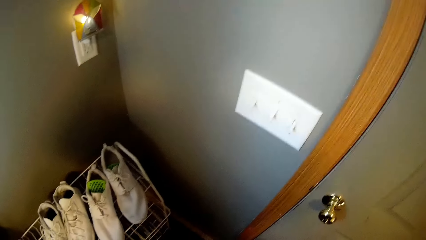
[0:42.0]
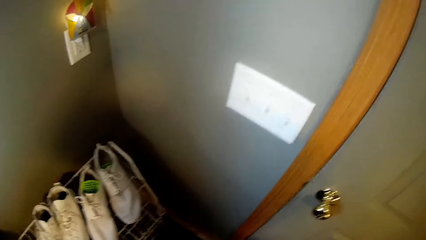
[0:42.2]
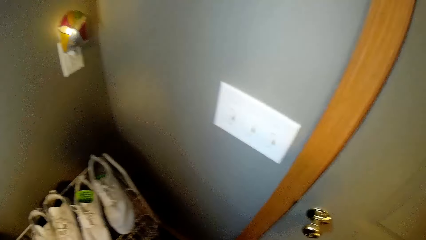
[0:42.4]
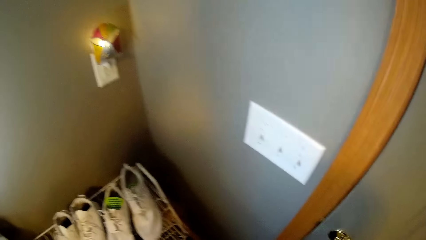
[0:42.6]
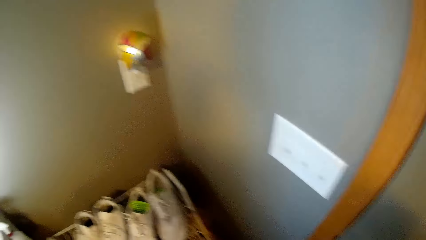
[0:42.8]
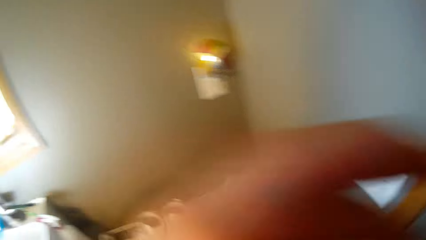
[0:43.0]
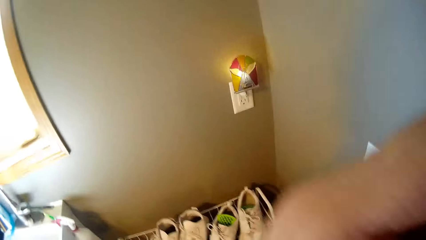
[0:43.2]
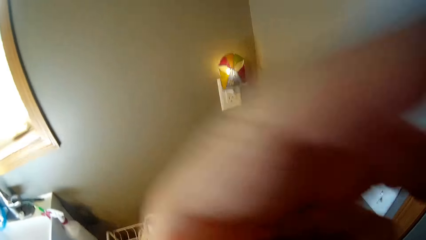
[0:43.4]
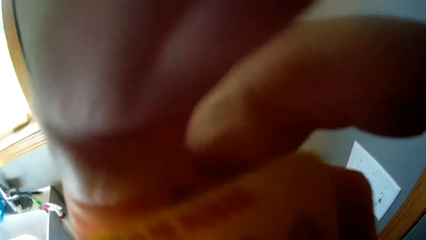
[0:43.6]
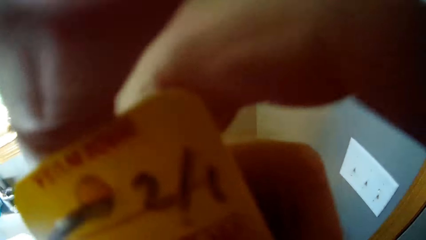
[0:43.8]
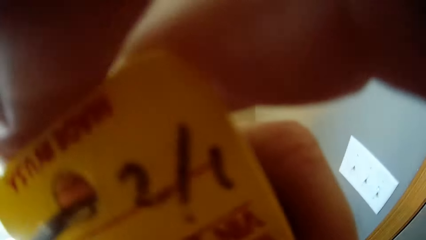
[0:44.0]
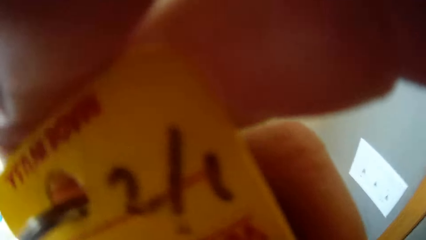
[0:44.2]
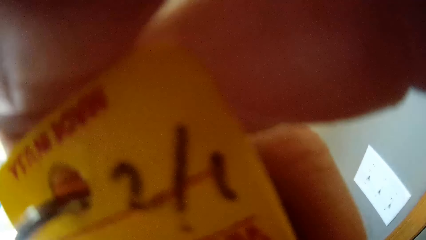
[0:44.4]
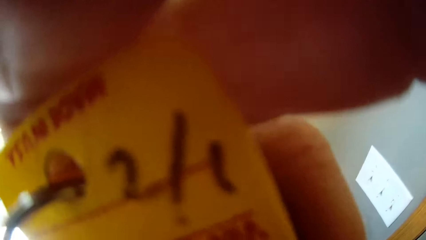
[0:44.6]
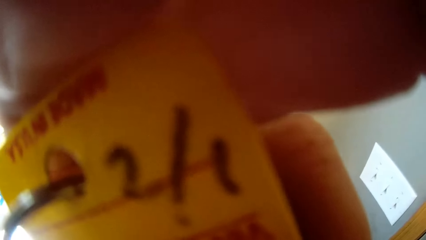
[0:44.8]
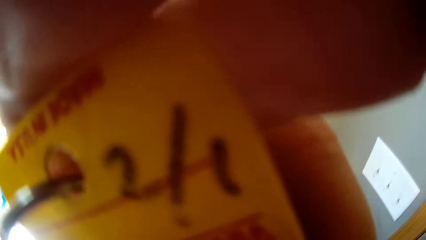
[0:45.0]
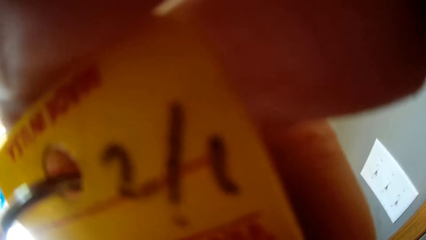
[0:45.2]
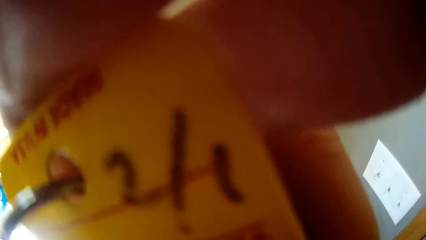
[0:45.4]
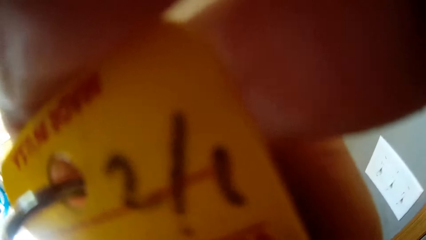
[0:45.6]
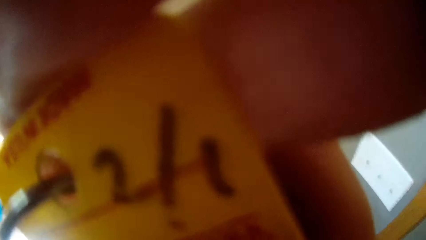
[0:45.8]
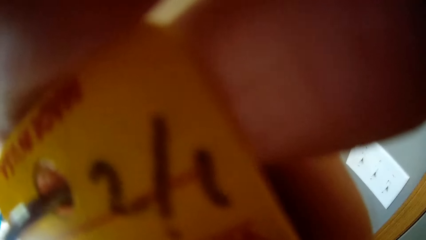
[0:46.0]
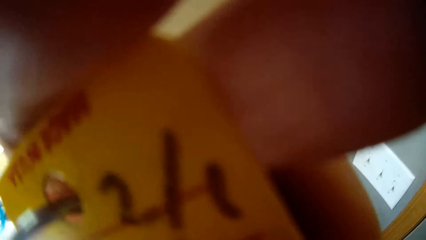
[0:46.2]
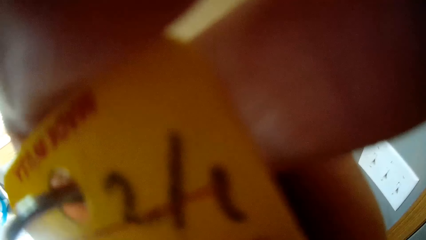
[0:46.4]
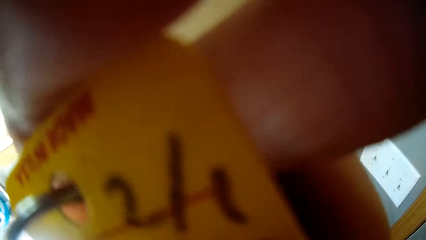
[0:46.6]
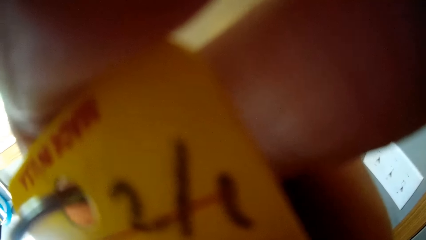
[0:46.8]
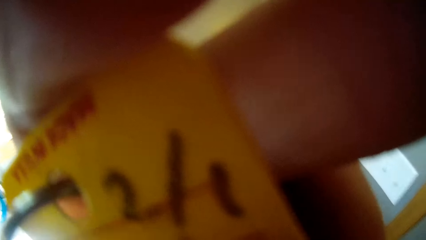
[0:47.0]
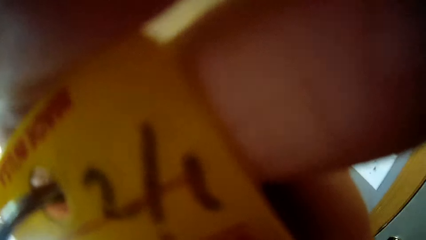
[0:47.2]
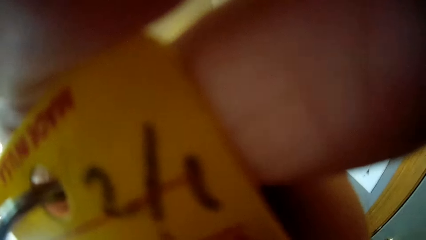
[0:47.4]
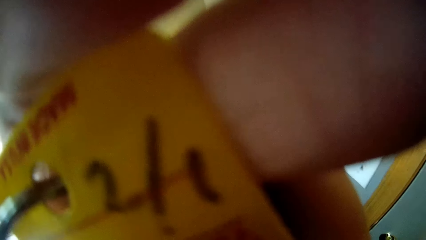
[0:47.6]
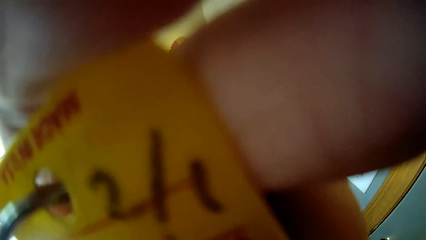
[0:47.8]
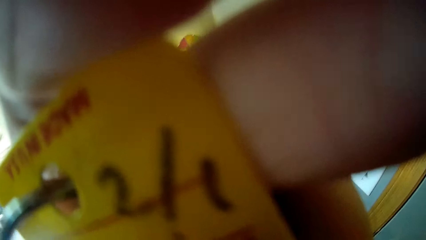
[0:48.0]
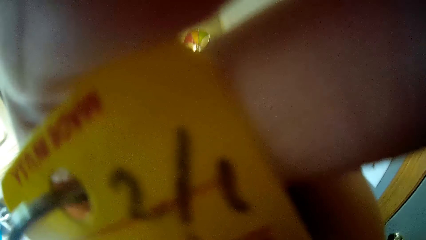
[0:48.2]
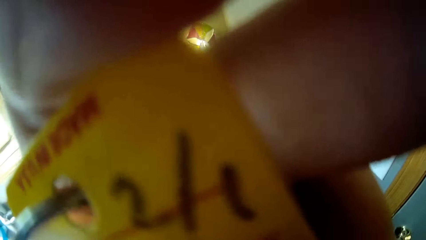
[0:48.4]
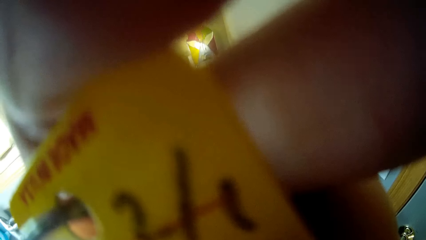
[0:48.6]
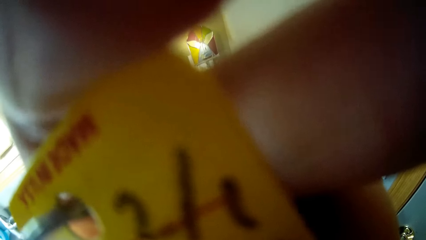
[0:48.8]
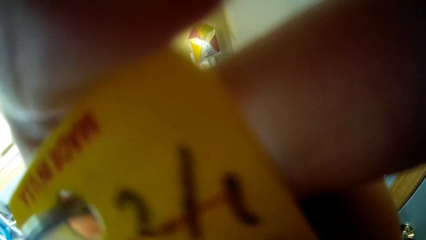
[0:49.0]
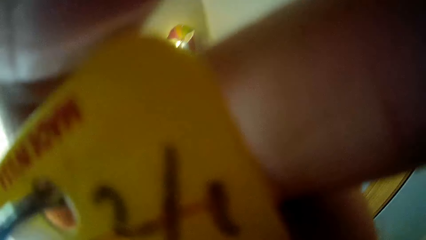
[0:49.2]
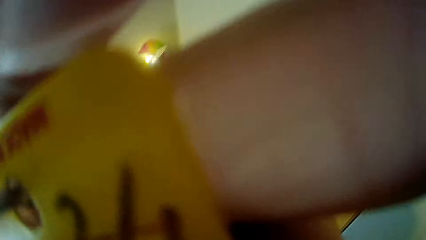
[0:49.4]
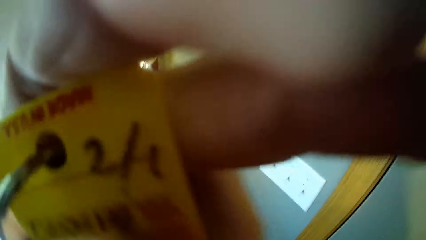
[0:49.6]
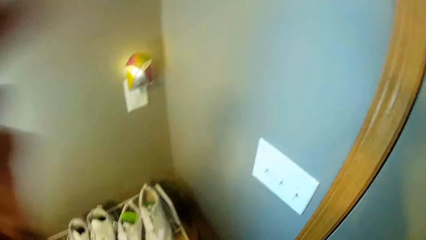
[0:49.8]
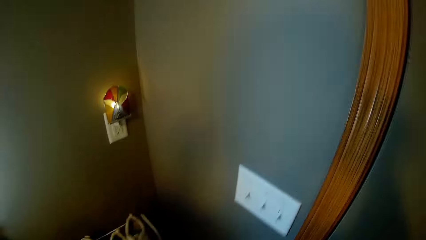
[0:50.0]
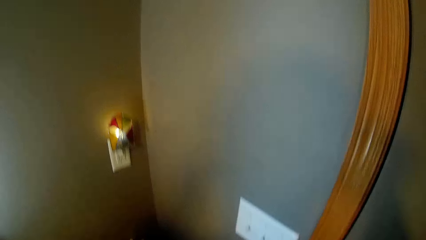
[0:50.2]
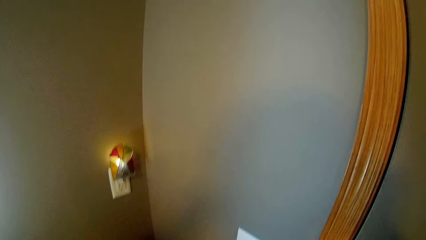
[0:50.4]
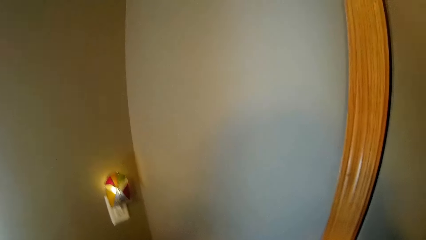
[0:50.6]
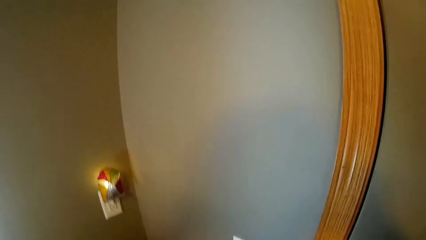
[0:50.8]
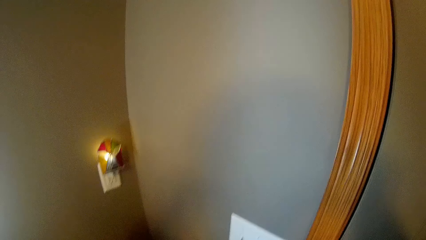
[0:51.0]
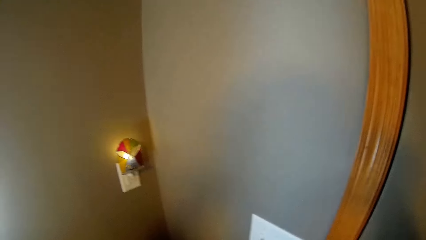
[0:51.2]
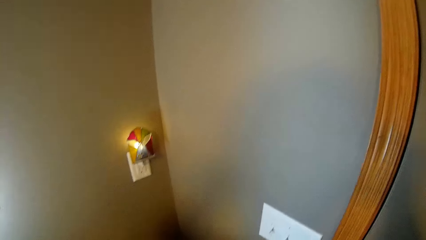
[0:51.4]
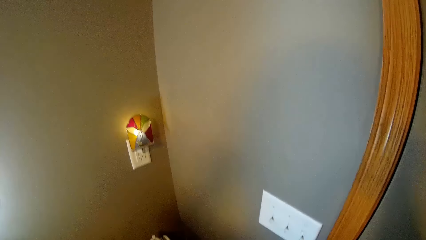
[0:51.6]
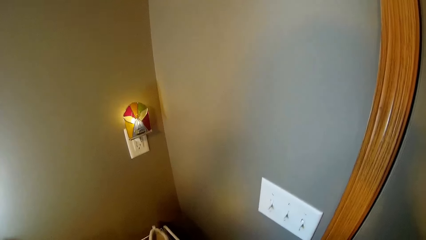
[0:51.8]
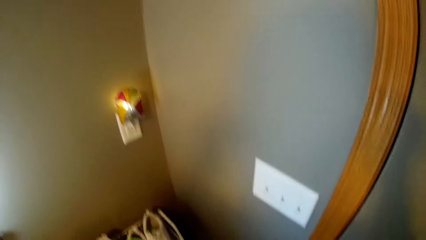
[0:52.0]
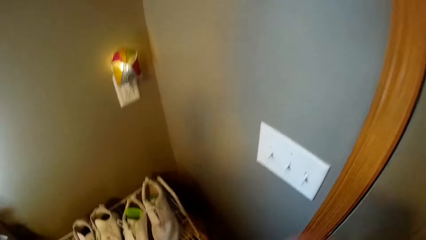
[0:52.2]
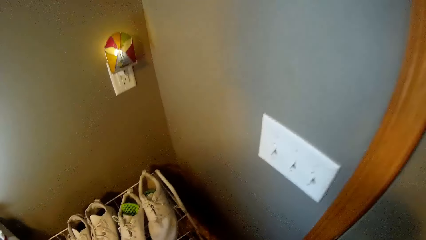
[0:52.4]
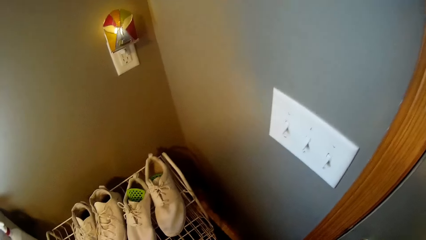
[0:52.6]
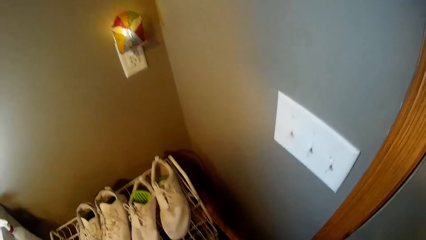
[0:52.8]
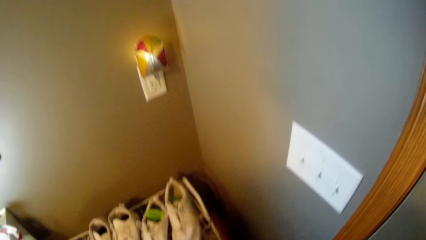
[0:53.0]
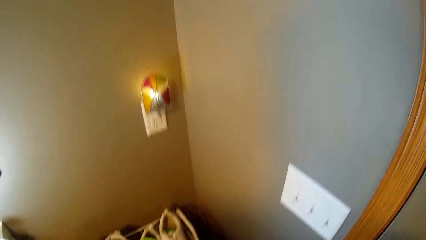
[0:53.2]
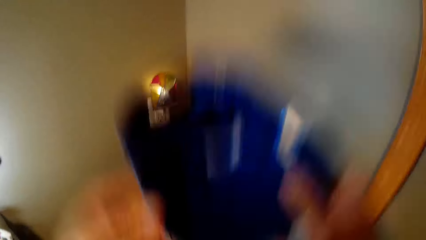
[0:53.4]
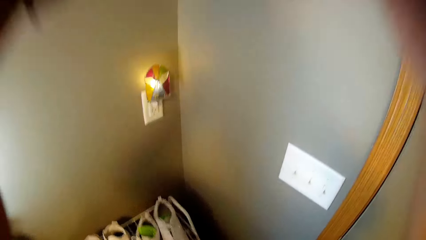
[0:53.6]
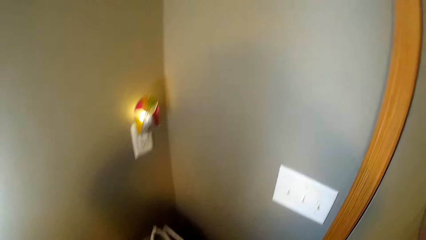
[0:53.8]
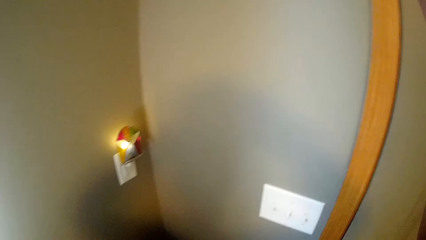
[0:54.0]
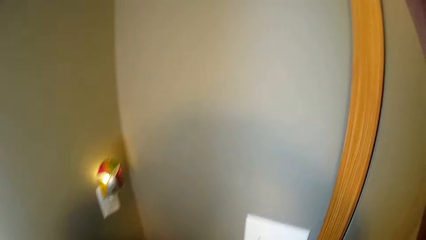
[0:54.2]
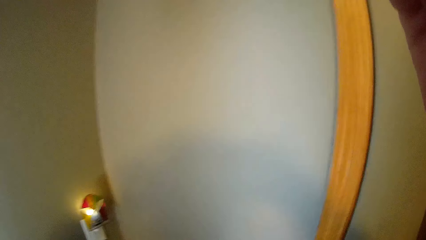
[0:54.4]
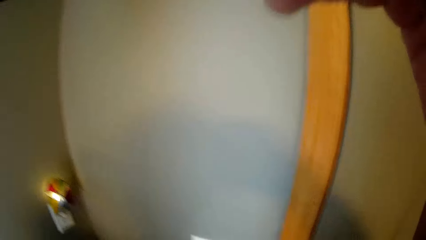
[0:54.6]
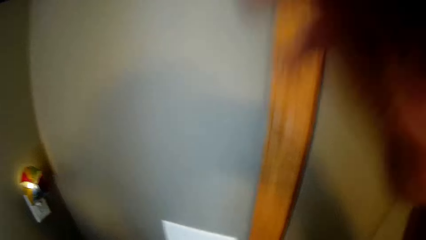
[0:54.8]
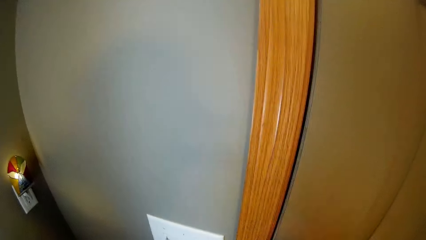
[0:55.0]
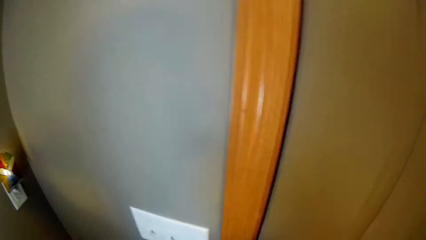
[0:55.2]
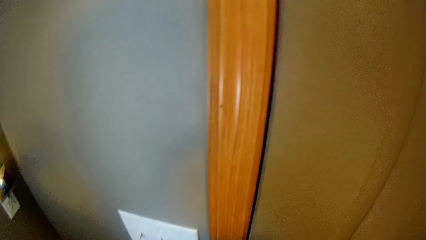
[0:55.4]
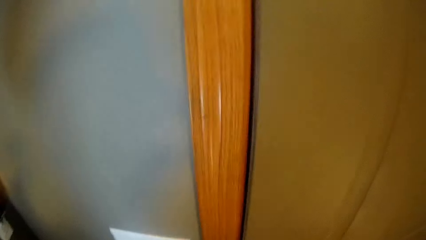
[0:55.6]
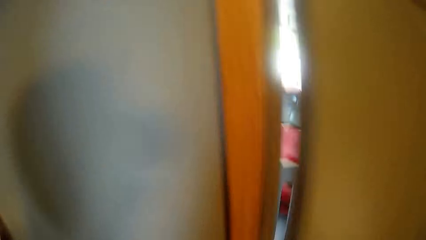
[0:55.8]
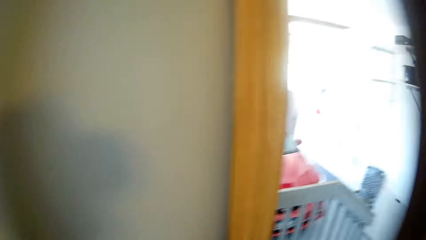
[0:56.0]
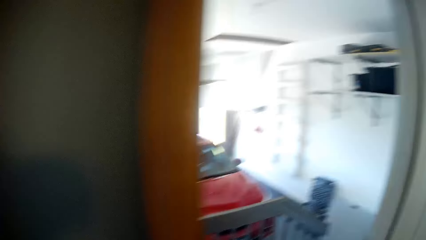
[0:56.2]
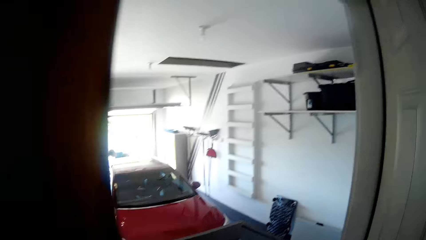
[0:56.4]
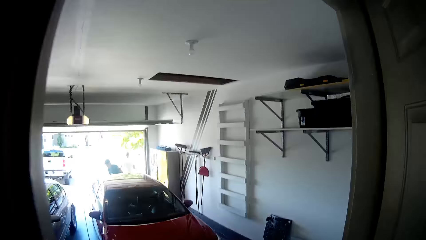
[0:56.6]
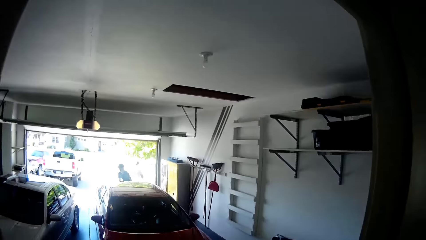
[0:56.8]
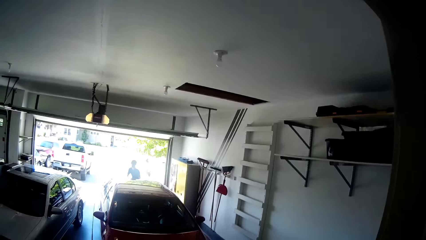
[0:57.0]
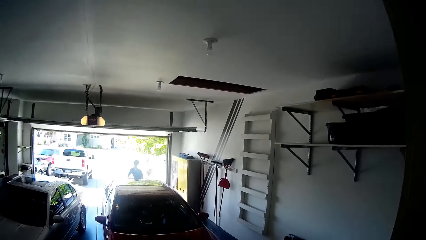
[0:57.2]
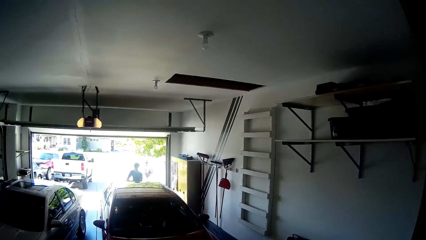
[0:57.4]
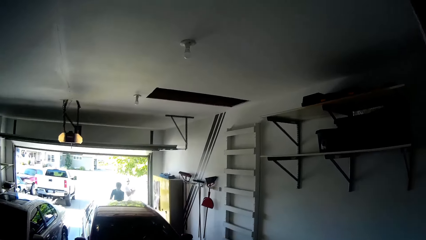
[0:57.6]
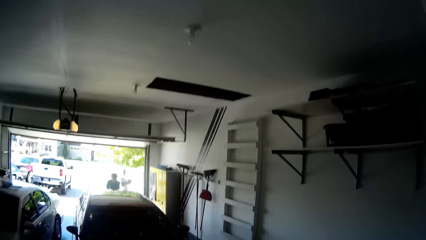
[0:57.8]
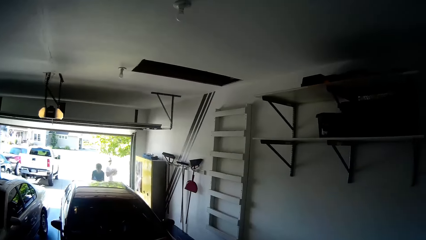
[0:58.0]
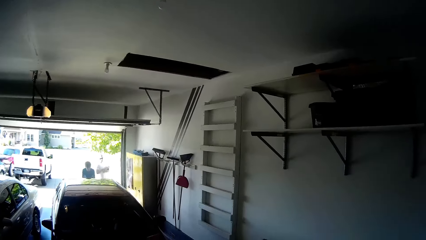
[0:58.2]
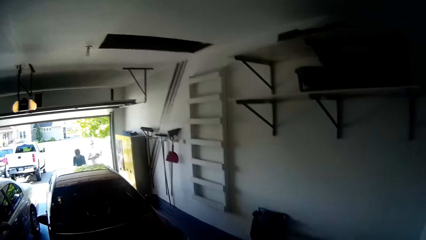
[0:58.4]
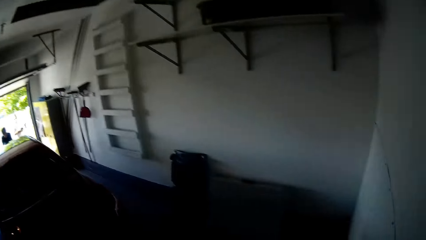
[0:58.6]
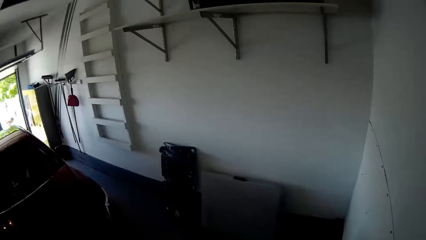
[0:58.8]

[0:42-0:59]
The camera wearer holds the key with his hand. He looks at the key in his hand. He stands on the floor. He opens the door of the room. He walks on the floor. A man stands on the floor.
